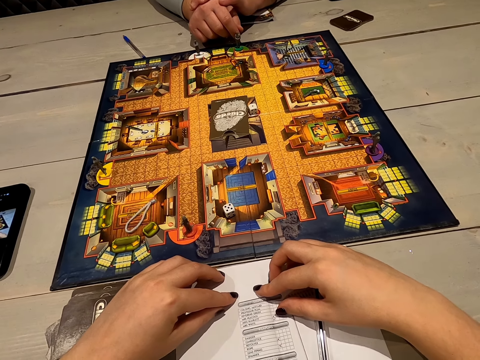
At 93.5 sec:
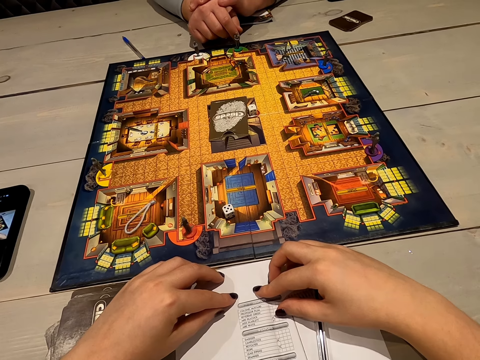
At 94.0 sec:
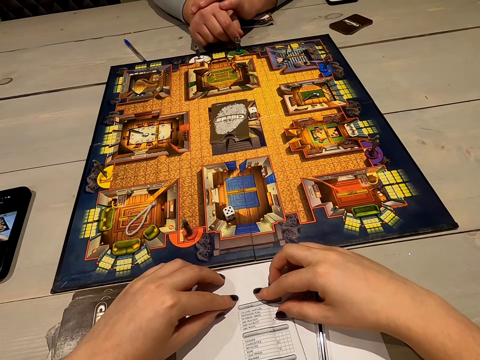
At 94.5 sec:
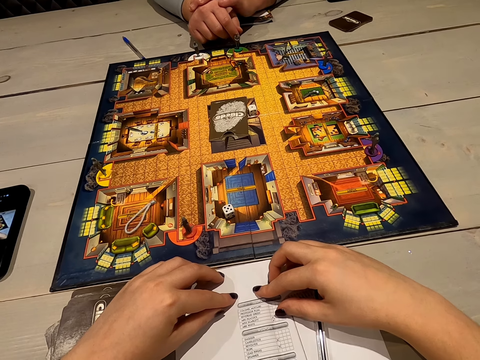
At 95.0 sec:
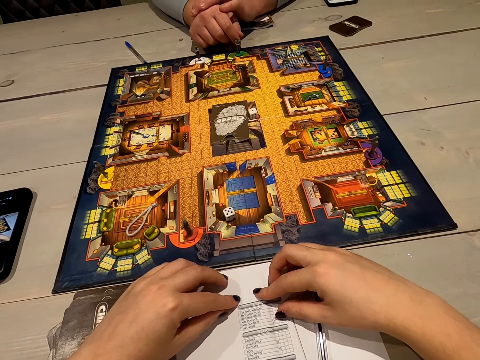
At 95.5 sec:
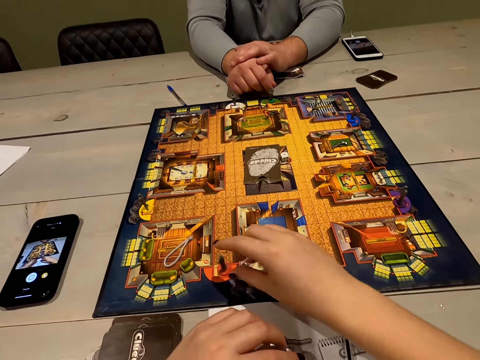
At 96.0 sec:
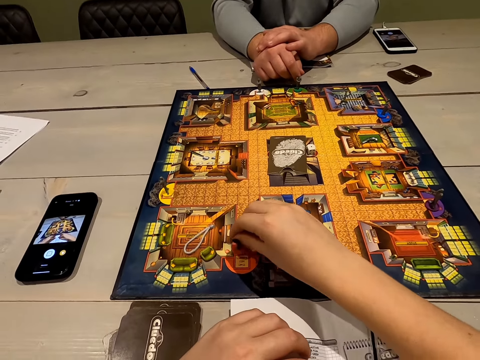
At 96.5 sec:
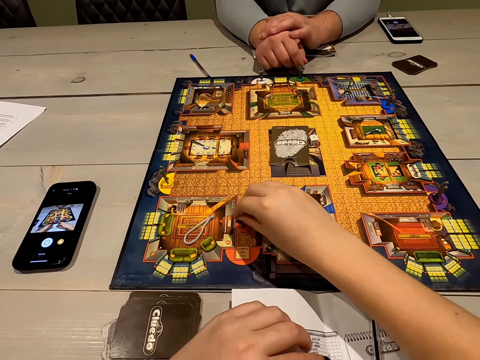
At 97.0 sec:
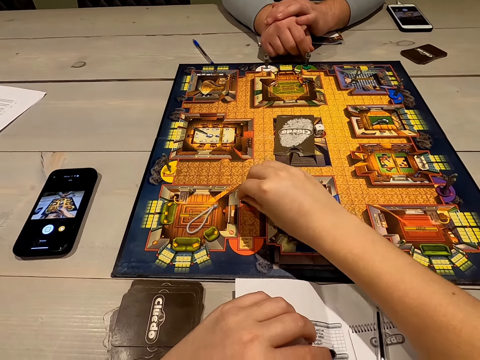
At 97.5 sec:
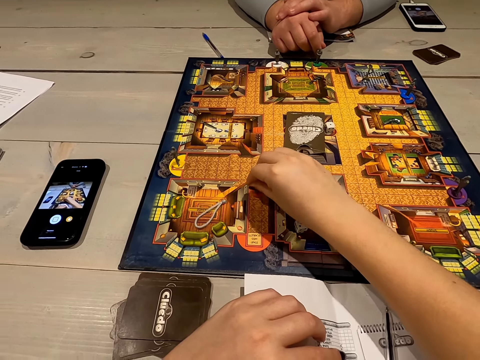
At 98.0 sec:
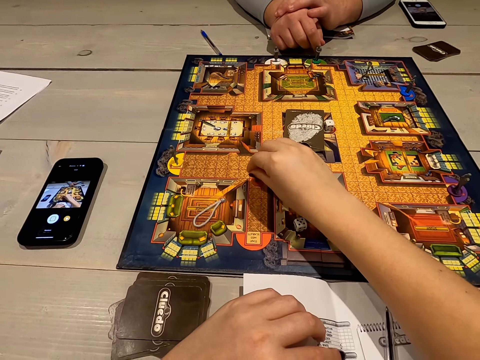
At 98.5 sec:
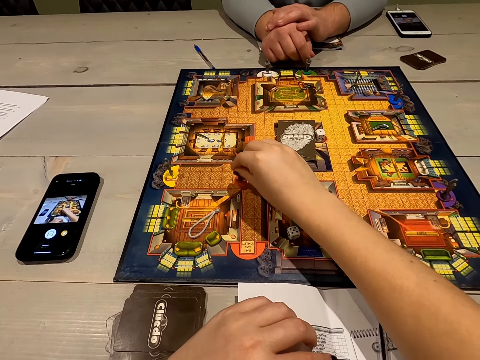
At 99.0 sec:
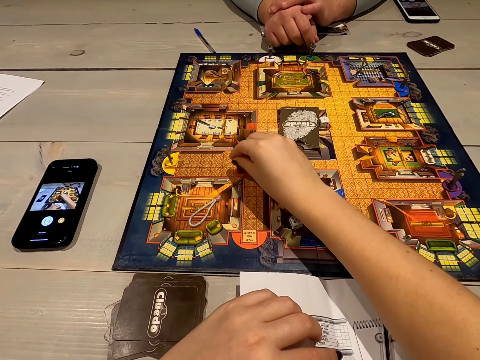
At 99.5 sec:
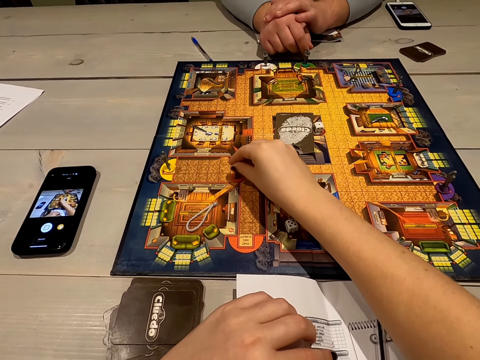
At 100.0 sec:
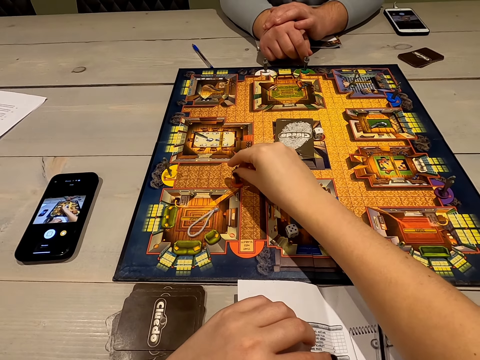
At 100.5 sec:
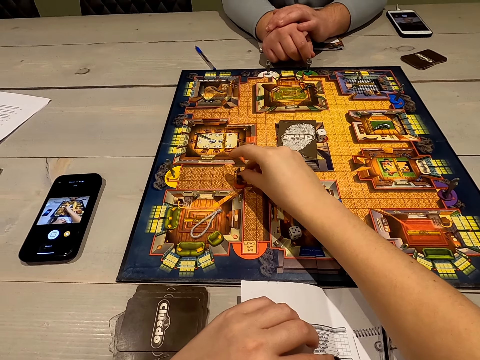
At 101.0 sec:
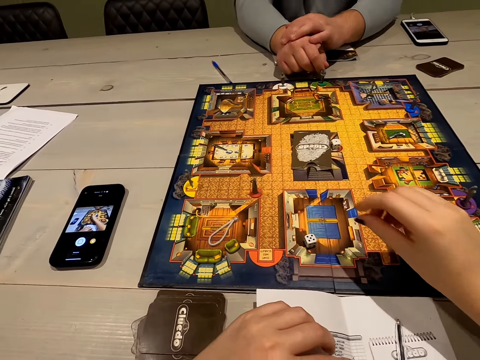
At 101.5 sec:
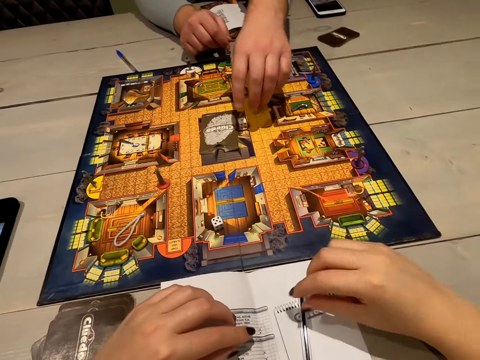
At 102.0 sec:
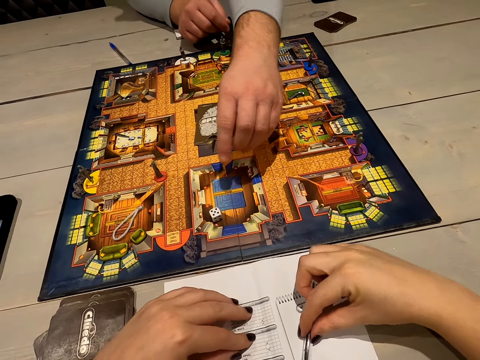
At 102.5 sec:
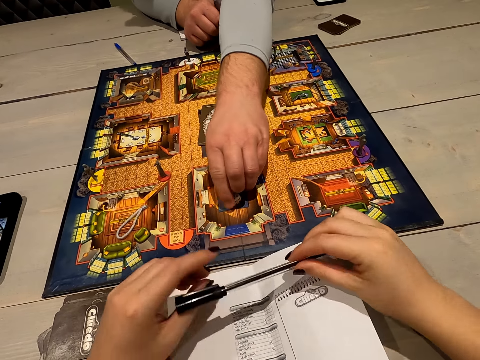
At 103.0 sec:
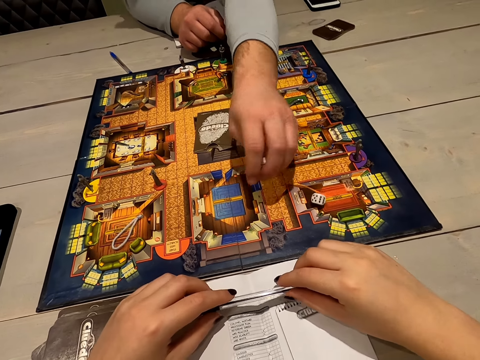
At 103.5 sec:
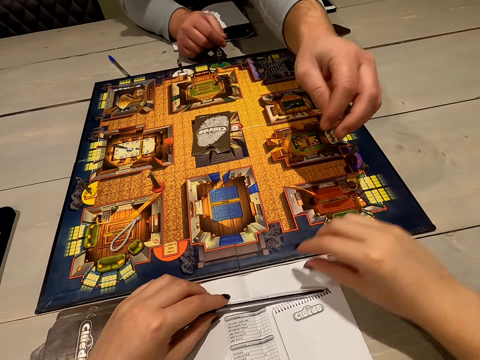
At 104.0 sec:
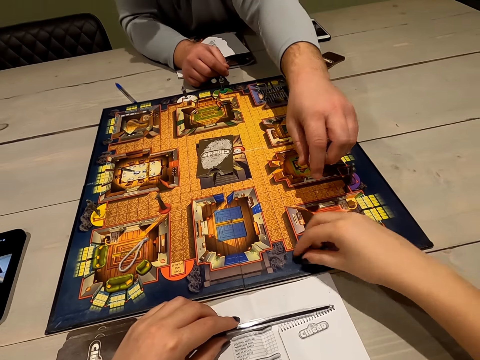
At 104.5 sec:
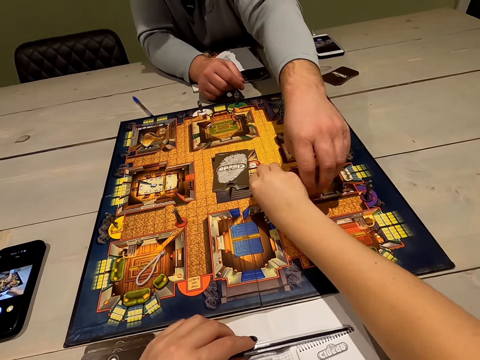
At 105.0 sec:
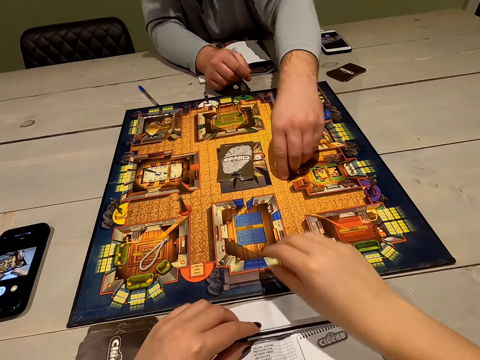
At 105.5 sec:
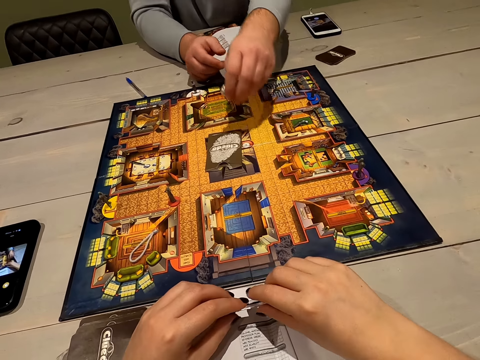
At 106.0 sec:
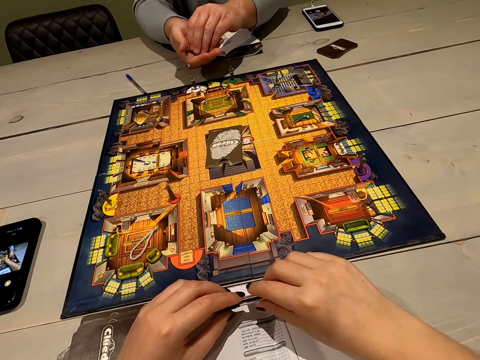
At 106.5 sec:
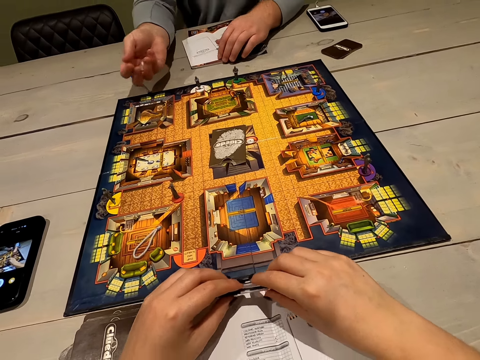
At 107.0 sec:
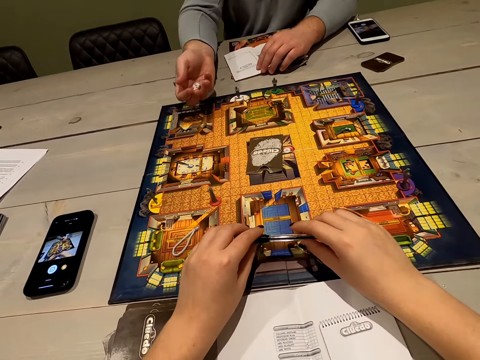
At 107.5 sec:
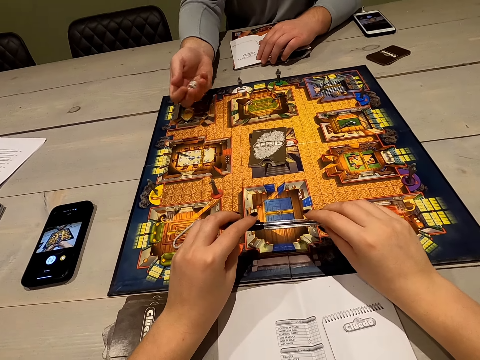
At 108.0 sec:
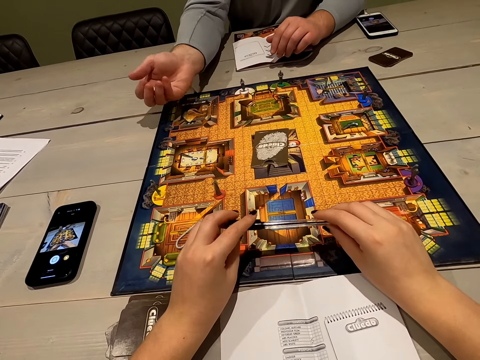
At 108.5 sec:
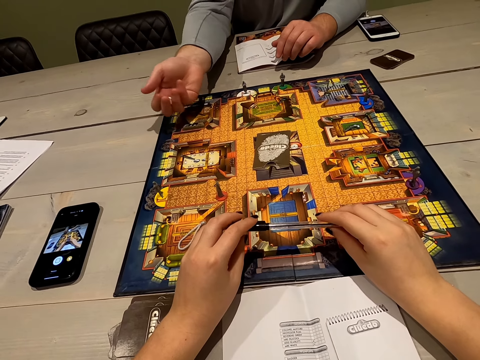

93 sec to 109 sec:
The camera wearer moves a pawn. A man picks a dice, rolls the dice, and shakes the dice.

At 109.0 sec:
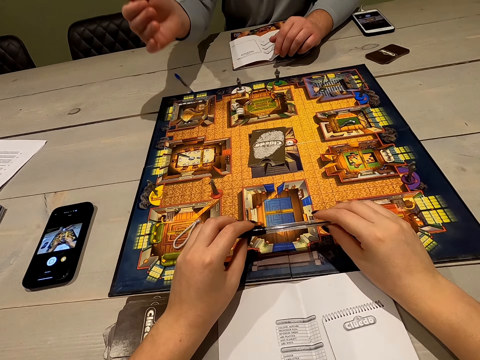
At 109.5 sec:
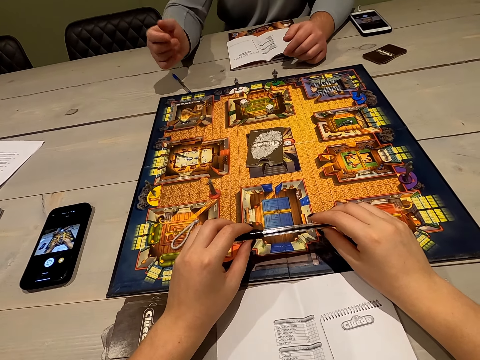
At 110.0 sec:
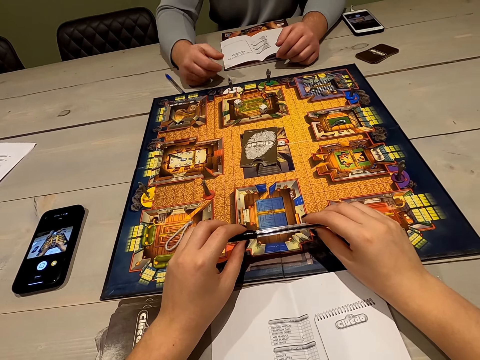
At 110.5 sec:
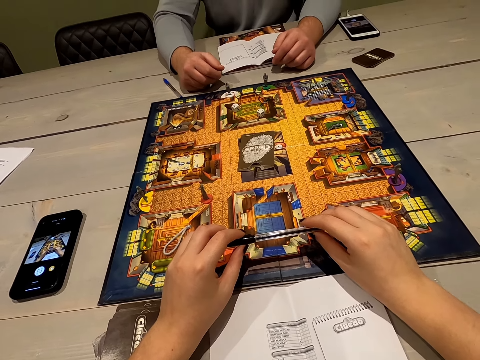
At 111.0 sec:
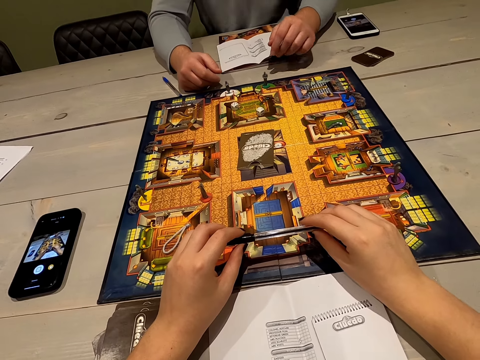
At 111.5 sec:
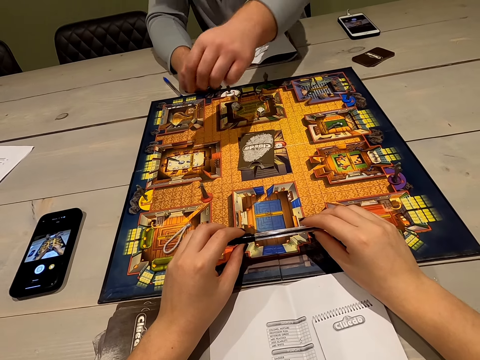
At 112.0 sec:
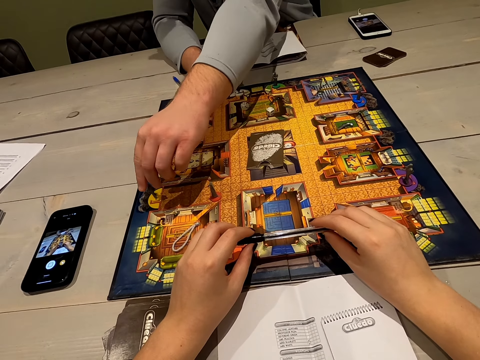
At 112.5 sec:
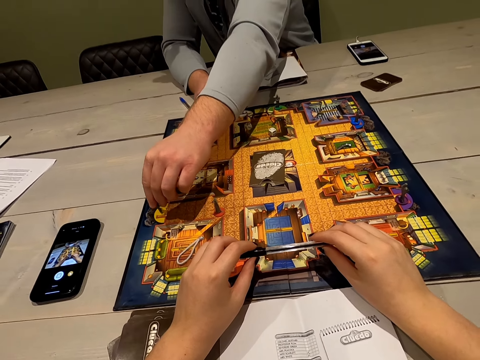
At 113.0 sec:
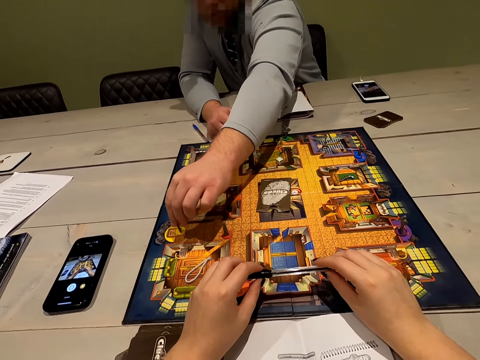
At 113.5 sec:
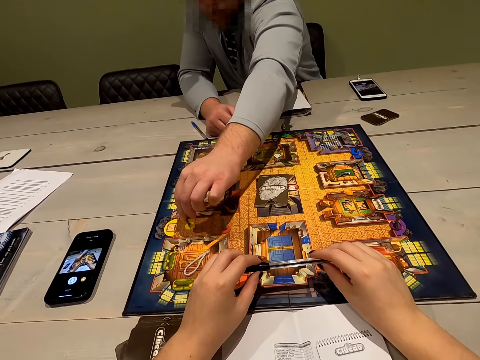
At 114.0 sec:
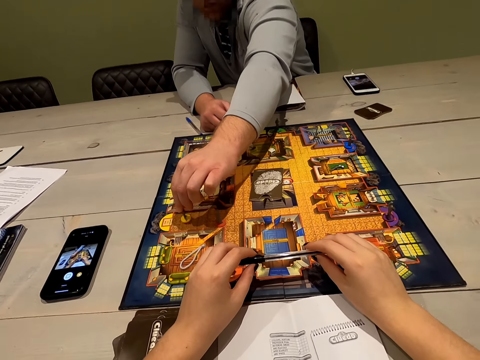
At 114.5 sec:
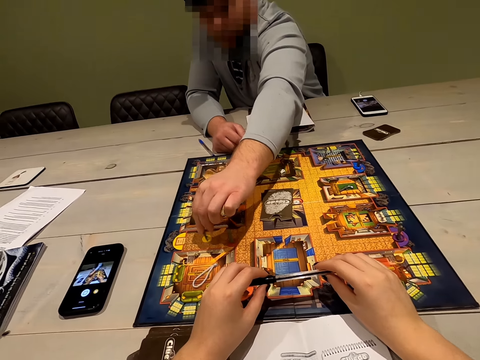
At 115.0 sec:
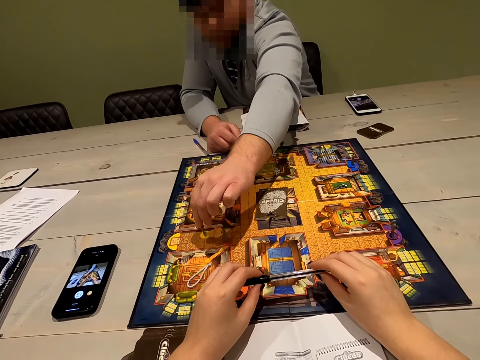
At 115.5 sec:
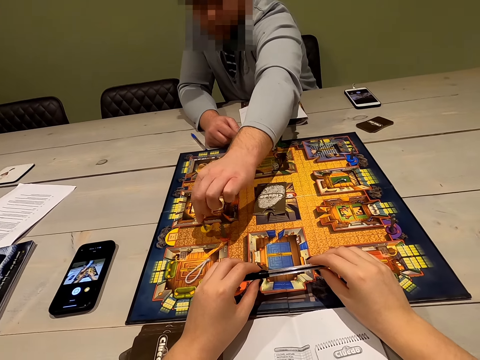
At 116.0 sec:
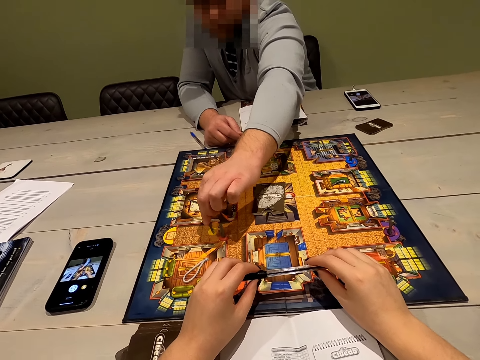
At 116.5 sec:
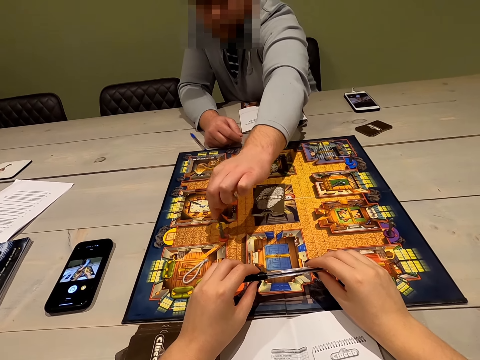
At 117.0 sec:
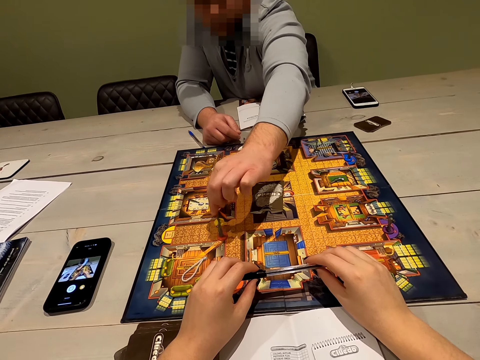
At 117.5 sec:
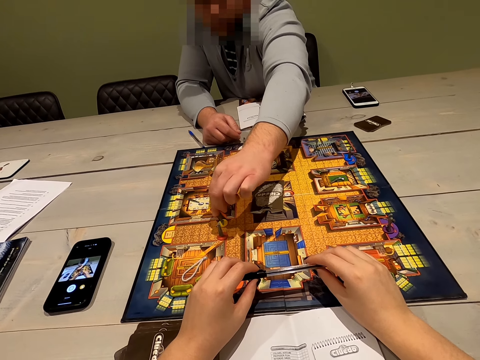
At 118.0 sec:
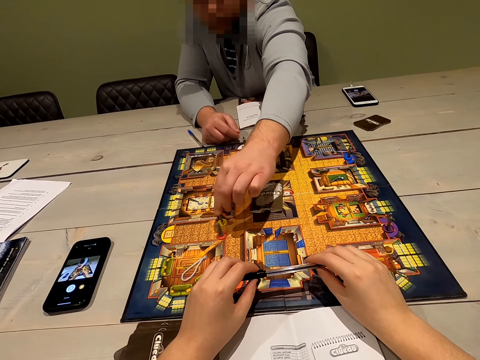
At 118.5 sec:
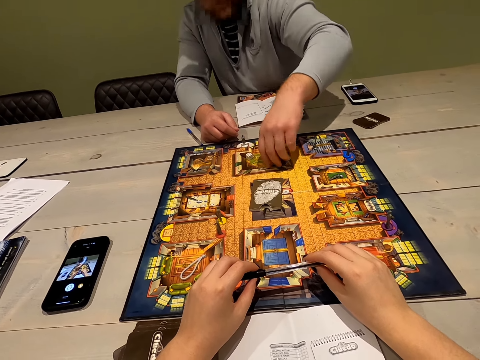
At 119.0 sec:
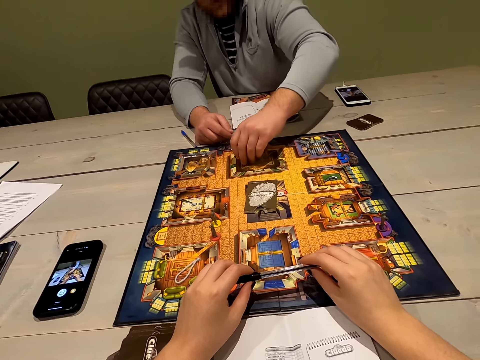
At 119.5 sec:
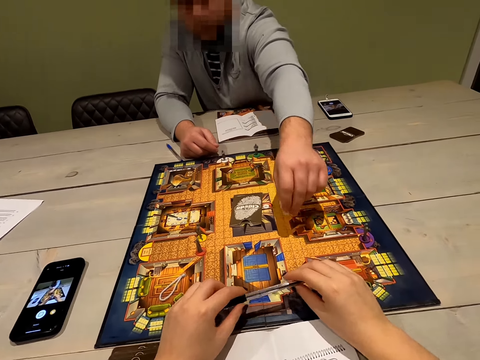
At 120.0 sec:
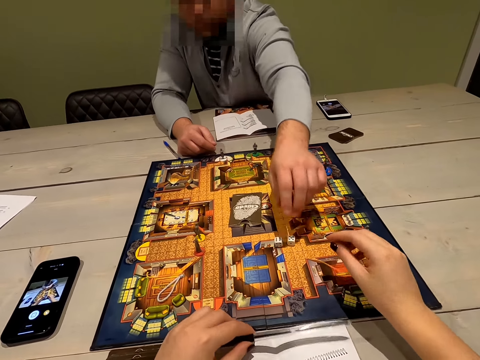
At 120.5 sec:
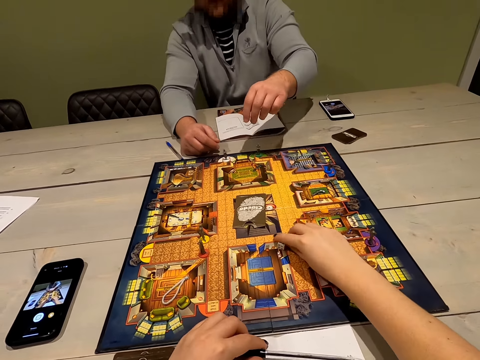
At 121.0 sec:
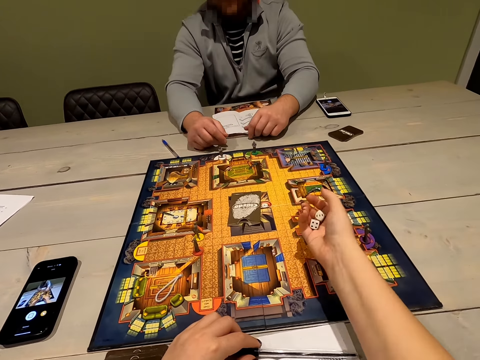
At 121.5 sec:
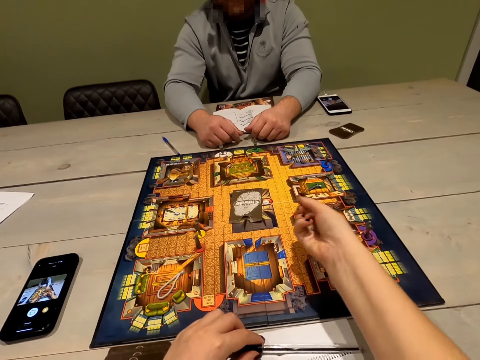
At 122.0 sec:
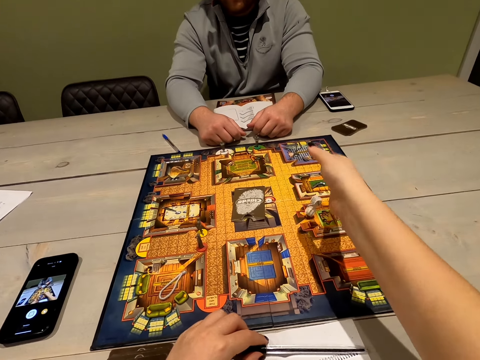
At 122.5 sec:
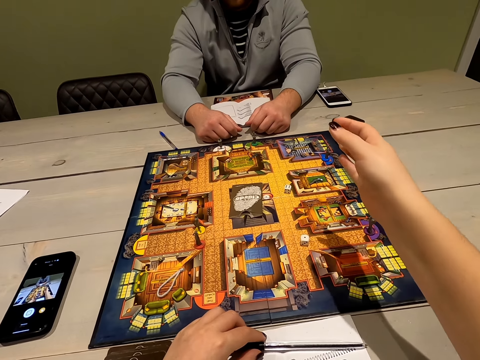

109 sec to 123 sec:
The man throws the dice and moves a pawn. The camera wearer picks a dice and rolls the dice.
